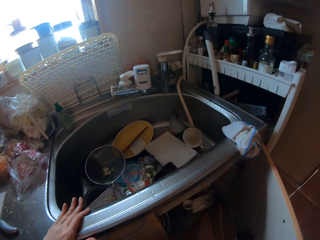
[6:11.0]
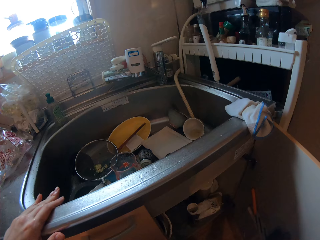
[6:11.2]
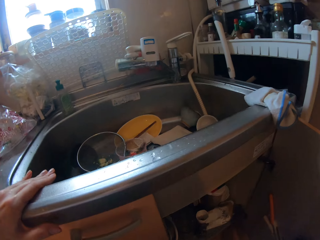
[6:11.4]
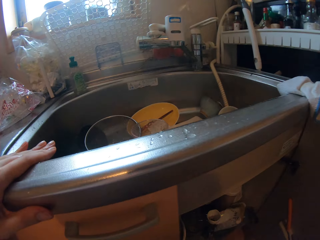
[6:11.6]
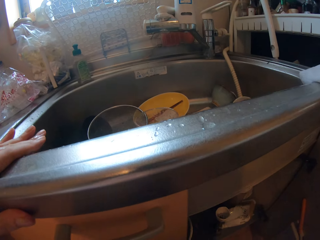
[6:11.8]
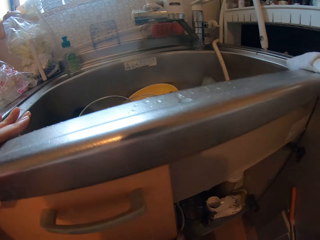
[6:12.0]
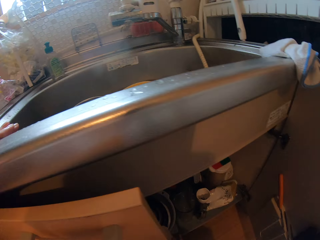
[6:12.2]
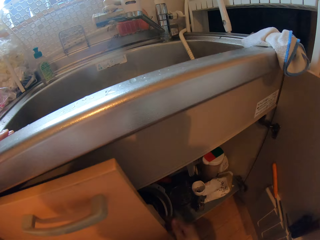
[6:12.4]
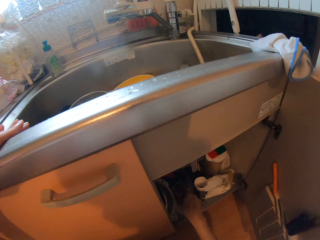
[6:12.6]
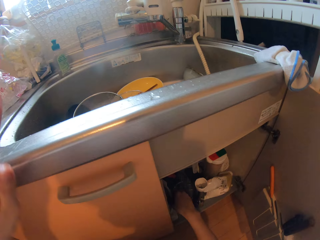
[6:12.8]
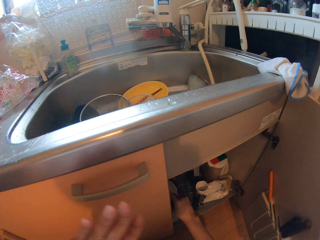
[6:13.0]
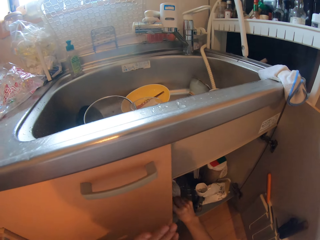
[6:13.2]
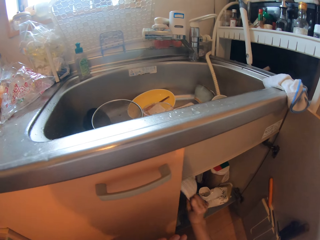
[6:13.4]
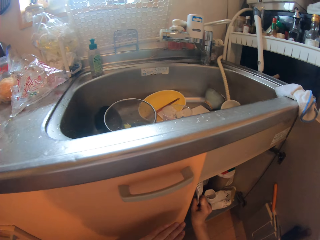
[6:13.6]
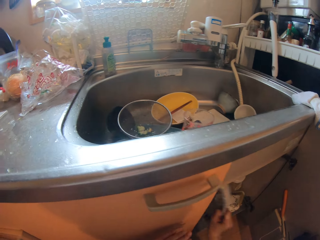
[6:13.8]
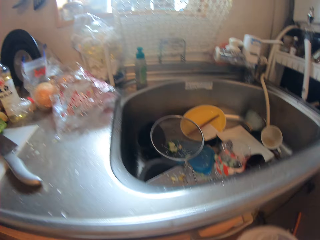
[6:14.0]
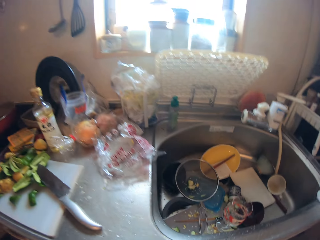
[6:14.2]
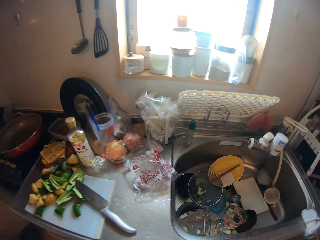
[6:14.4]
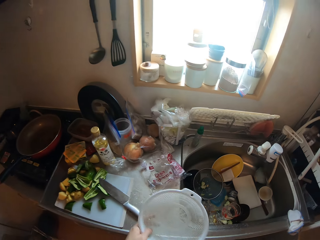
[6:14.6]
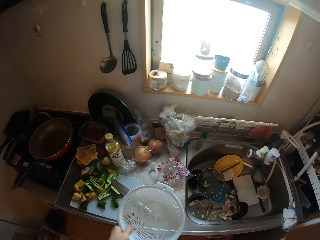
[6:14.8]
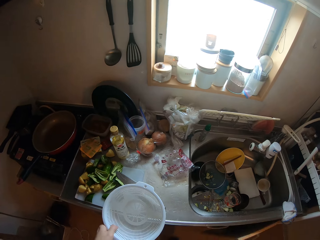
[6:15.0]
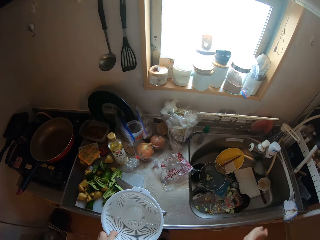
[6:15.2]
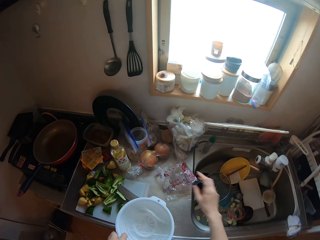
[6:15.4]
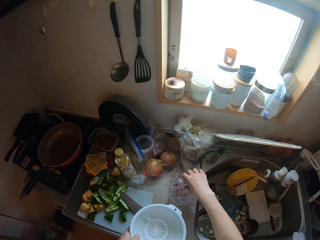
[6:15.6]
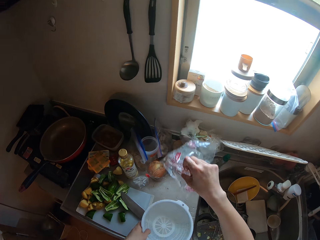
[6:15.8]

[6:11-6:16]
The camera wearer picks up a sieve in the cabinet with his right hand. He passes the sieve to his left hand.

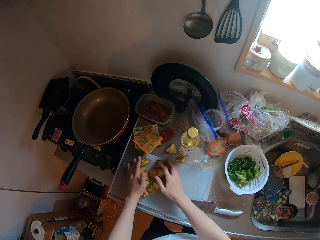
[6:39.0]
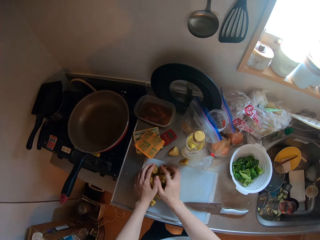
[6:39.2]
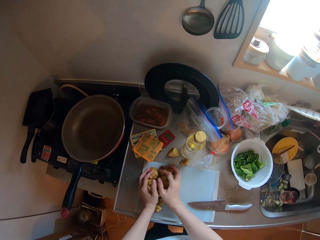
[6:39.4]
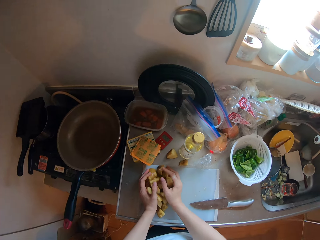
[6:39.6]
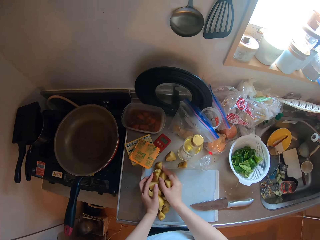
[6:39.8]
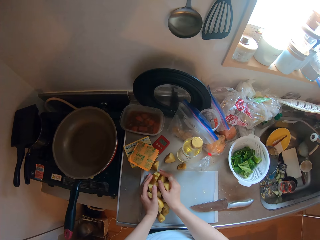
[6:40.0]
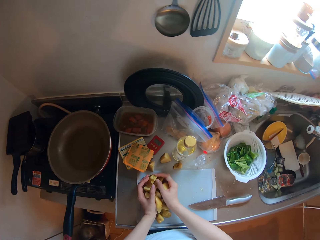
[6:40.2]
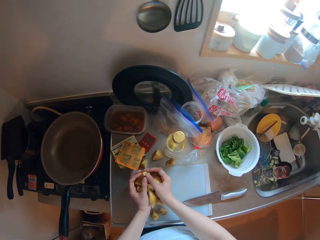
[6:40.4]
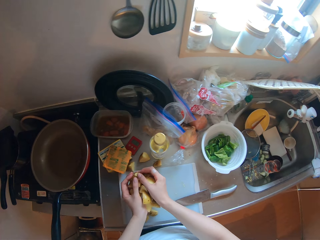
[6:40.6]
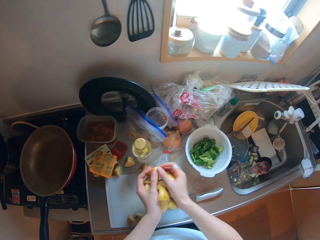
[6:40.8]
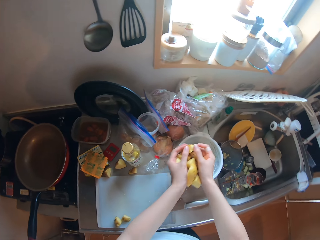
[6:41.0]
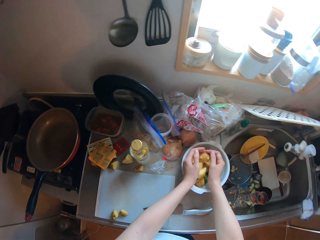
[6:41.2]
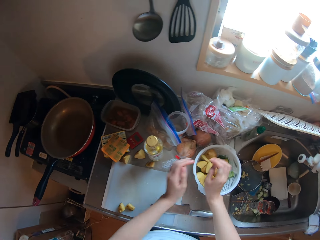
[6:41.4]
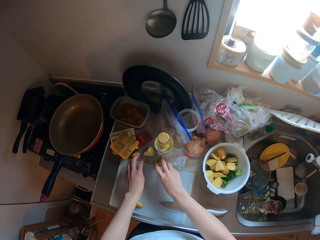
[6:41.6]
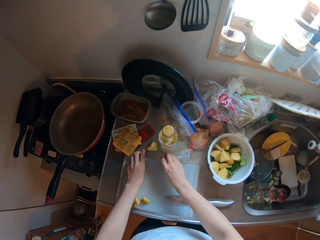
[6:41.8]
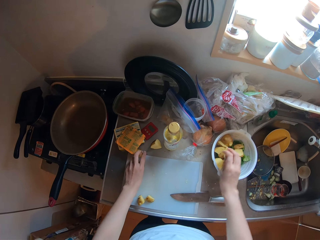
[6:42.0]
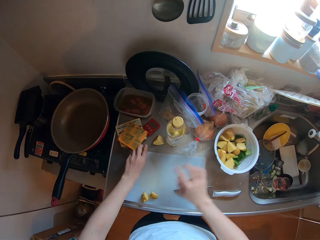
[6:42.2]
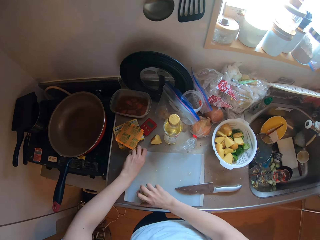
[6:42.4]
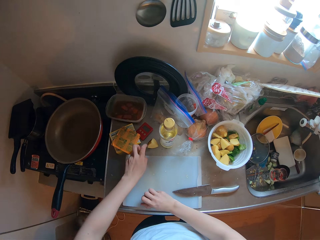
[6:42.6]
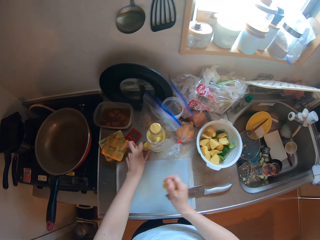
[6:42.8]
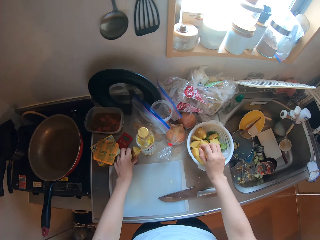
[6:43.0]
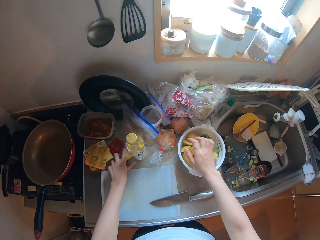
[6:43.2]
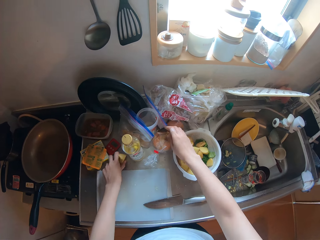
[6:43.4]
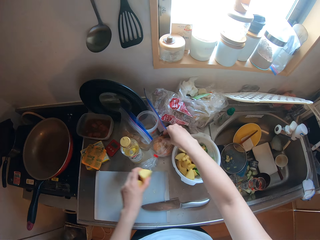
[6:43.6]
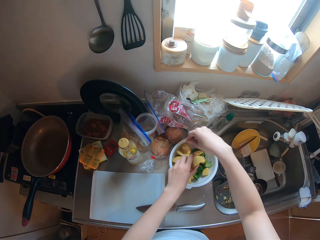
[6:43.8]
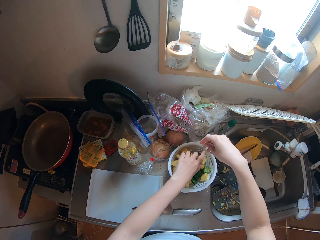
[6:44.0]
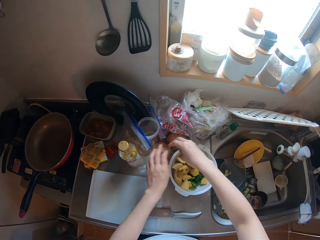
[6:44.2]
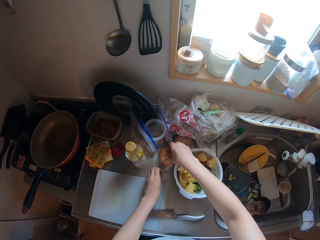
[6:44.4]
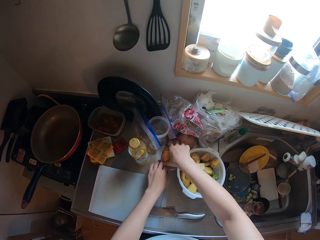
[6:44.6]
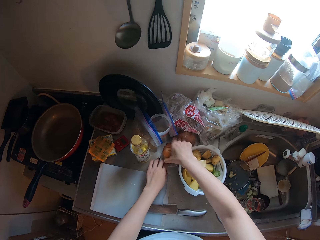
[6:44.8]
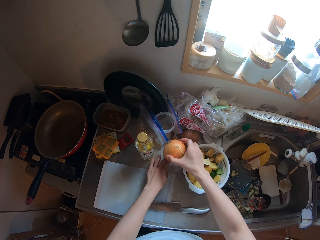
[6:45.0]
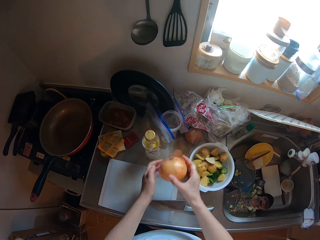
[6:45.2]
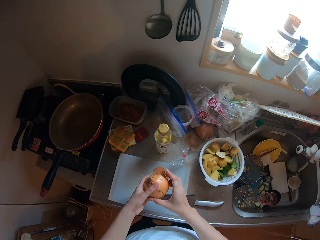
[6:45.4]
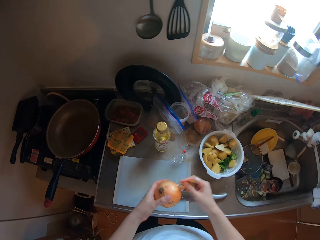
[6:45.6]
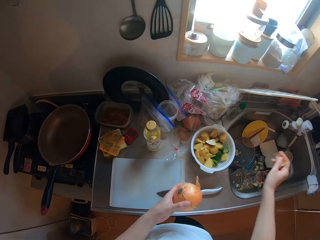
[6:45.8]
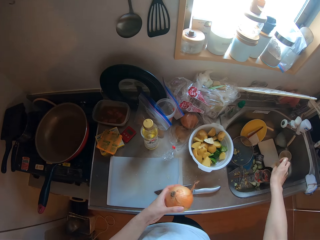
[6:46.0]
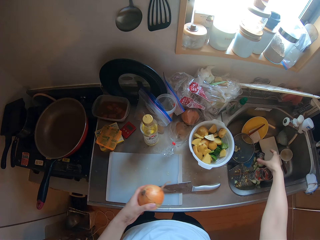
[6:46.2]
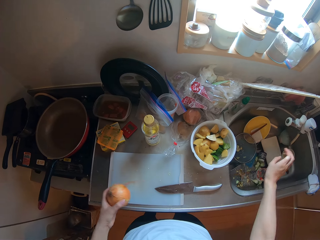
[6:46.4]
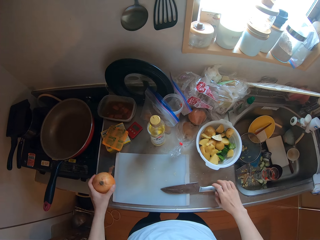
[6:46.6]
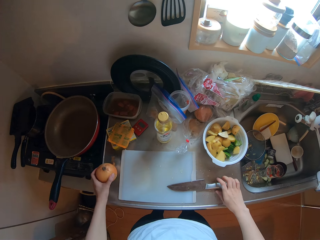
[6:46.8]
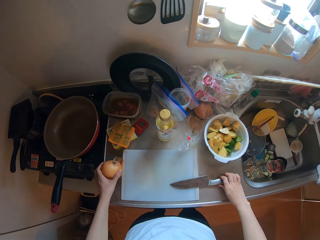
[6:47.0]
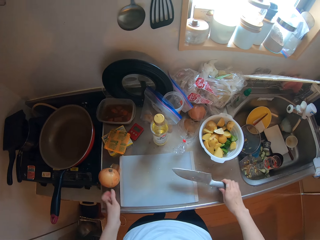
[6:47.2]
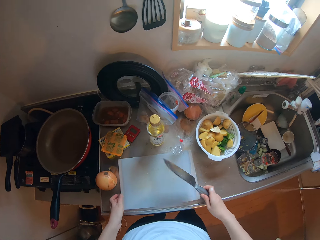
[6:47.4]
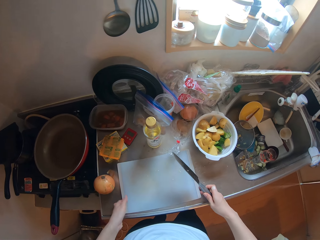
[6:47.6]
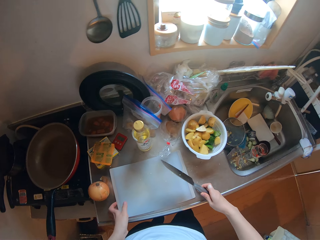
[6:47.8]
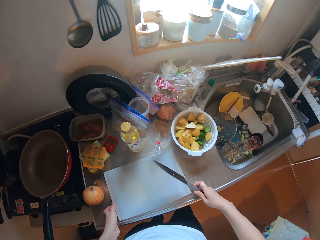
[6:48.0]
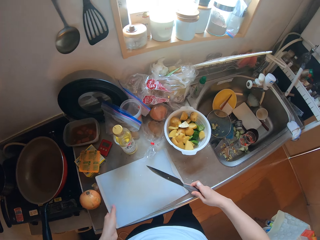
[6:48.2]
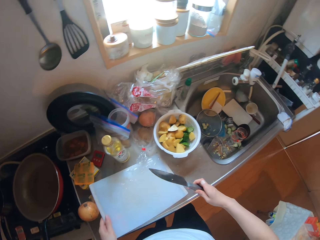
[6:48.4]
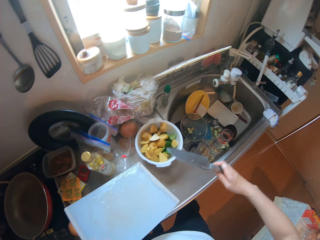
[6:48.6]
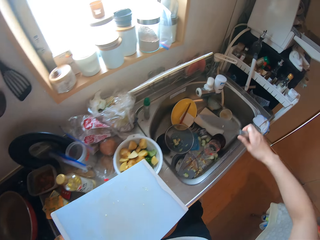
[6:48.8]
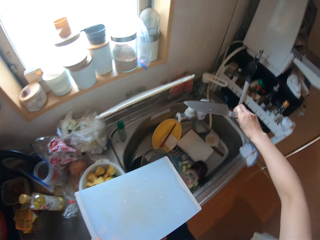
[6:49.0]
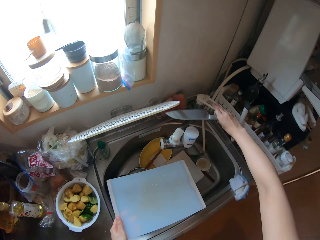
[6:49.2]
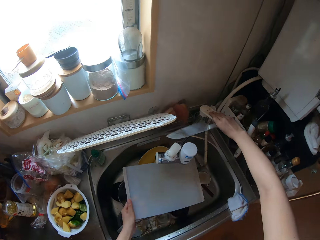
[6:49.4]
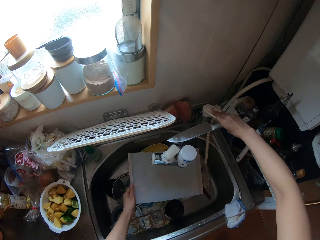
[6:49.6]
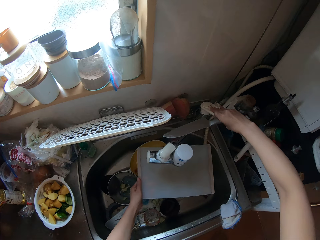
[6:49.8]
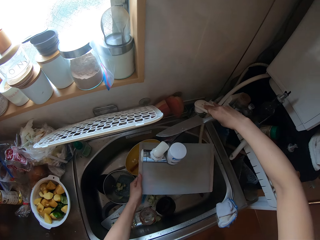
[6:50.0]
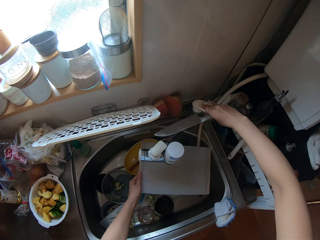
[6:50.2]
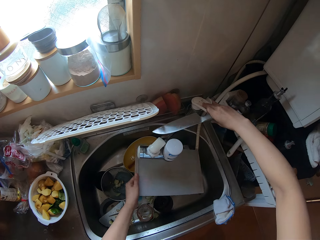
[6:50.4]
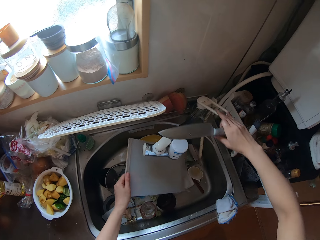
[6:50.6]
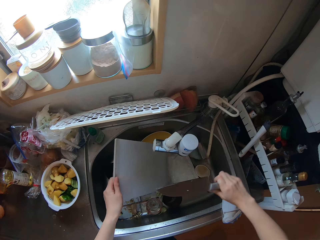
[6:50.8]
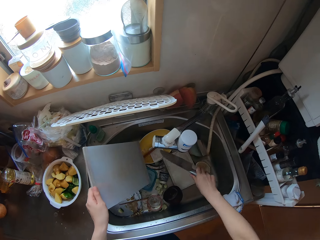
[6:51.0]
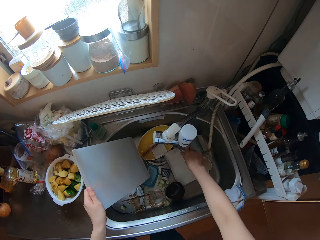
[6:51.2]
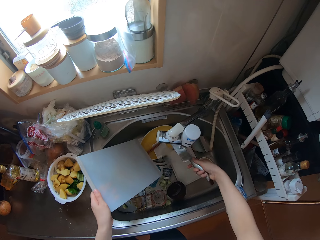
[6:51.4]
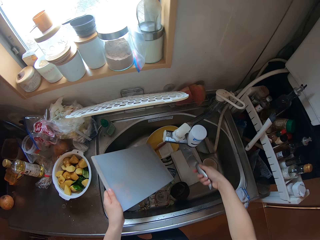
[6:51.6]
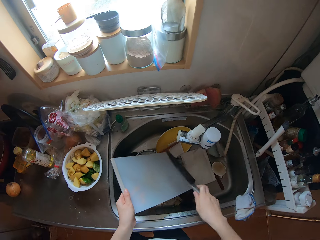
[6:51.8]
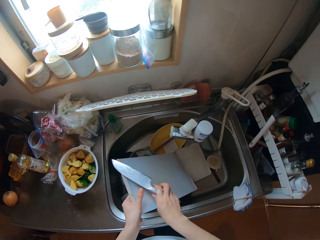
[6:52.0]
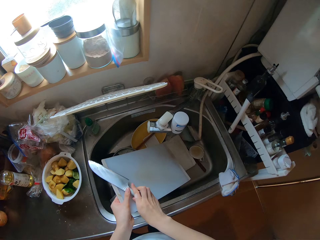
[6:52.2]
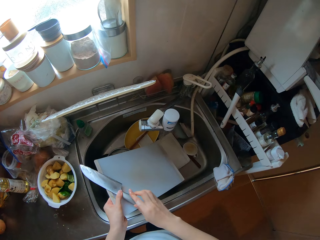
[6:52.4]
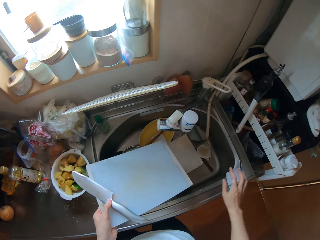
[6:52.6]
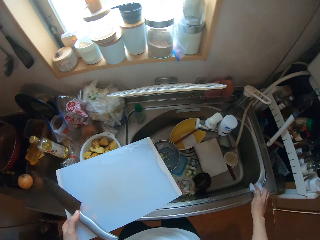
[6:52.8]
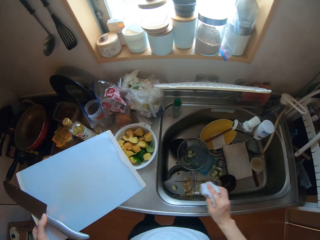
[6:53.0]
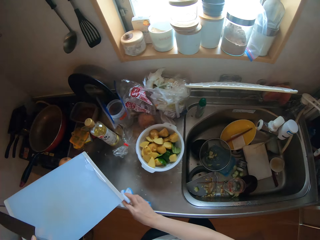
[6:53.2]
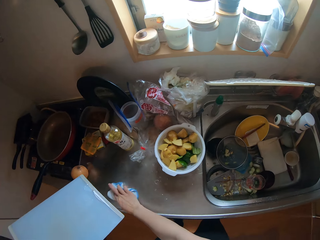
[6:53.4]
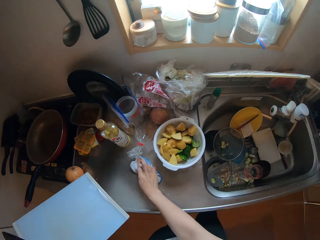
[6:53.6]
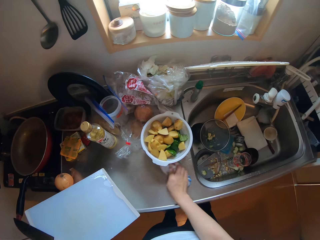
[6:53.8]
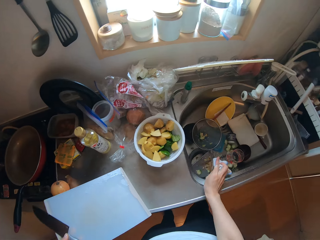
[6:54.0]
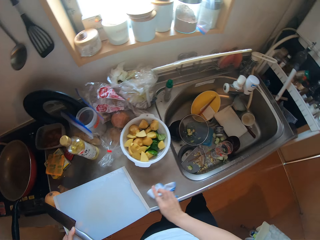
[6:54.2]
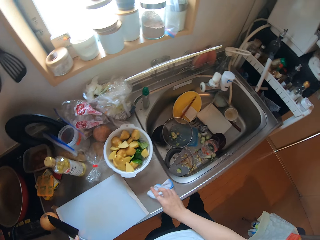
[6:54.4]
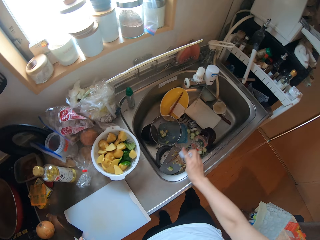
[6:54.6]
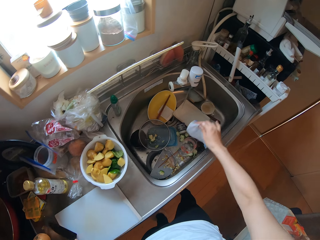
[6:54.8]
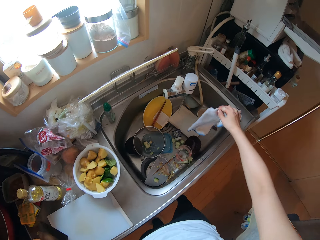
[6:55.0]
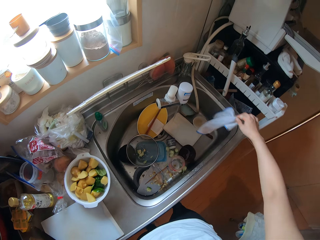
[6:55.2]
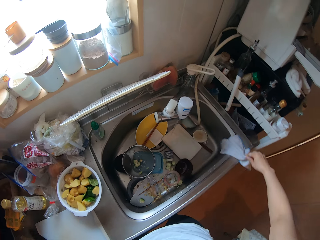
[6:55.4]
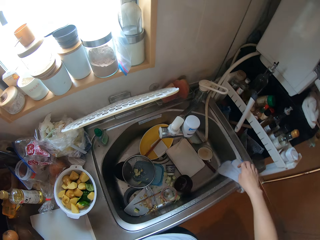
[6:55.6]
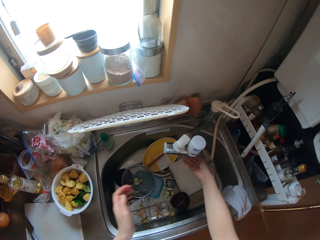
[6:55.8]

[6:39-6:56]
The camera wearer packs potatoes on the chopping board with her hands. She pours the potatoes in the sieve. She picks up potatoes on the chopping board with her hands. She drops the potatoes in the sieve. She picks up a ball of onion or turnip on the countertop with her right hand. She passes the onion to her left hand. She drops onion peel in the sink with her right hand. She picks up the knife with her right hand. She puts the onion in her left hand on the countertop. She picks up the chopping board with both hands. She opens the tap with her right hand. She rinses the chopping board in her left hand in the sink under running water. She rinses the knife in her right hand in the sink under running water. She passes the knife from her right hand to her left hand. She holds the knife on the chopping board. She picks up a napkin on the sink with her right hand. She wipes the countertop with the napkin in her right hand. She lowers the chopping board in her left hand on the countertop. She puts the napkin in her right hand on the sink.
